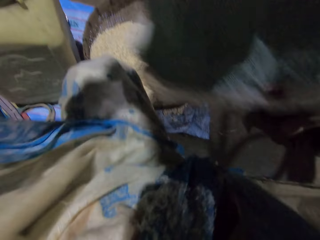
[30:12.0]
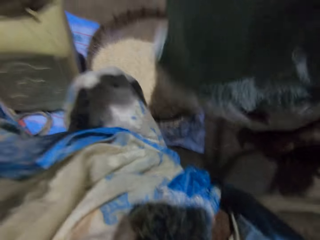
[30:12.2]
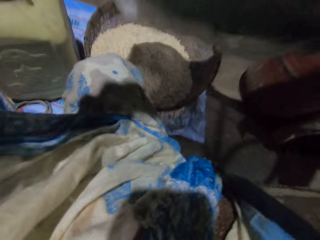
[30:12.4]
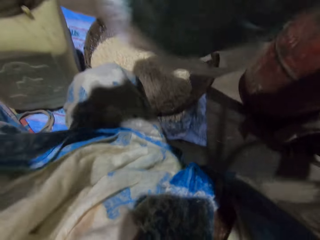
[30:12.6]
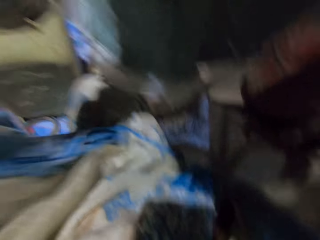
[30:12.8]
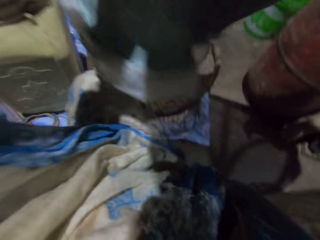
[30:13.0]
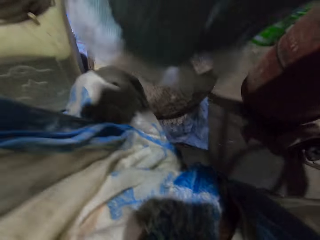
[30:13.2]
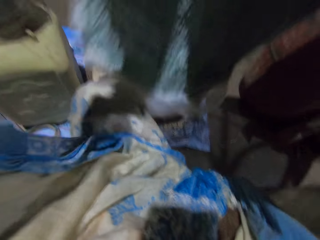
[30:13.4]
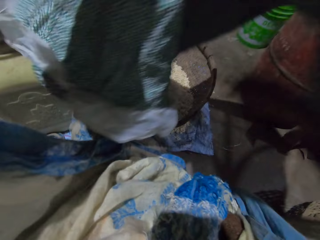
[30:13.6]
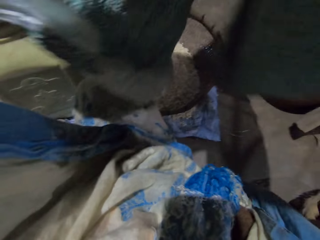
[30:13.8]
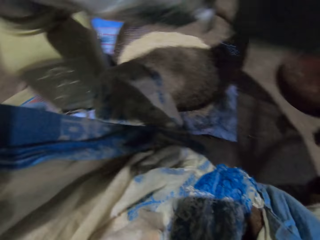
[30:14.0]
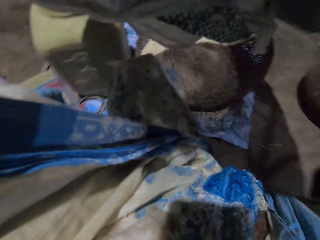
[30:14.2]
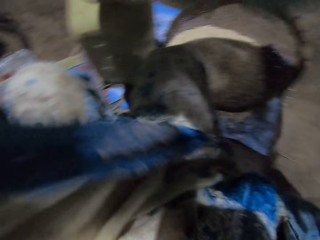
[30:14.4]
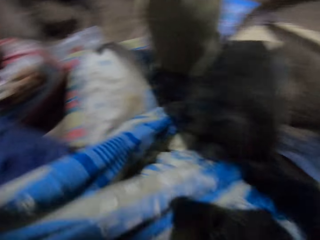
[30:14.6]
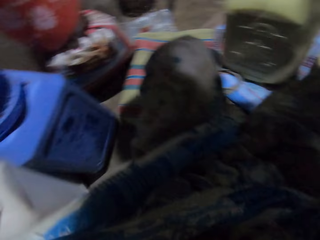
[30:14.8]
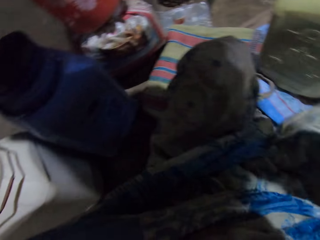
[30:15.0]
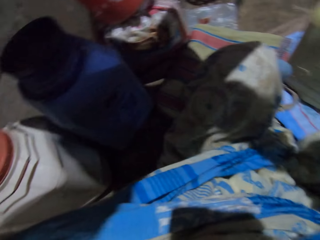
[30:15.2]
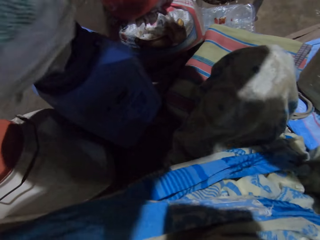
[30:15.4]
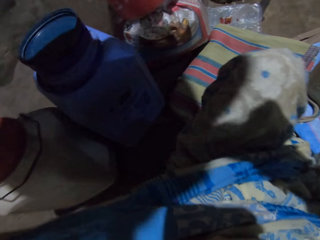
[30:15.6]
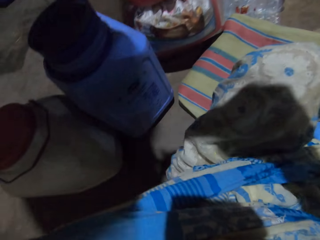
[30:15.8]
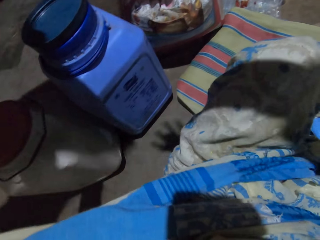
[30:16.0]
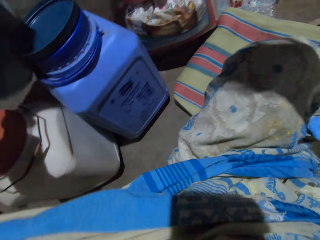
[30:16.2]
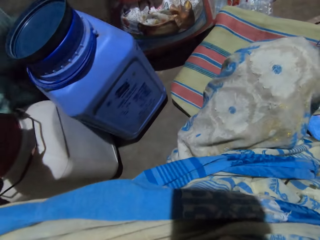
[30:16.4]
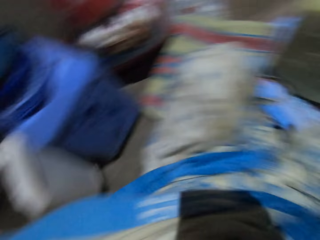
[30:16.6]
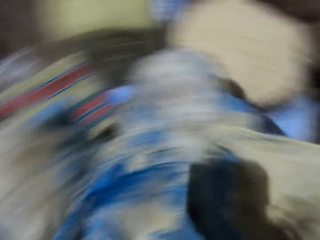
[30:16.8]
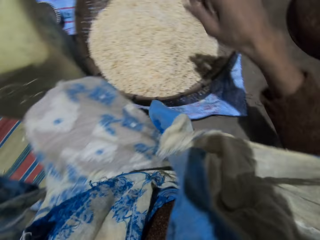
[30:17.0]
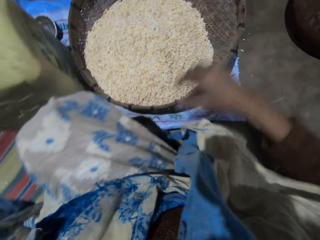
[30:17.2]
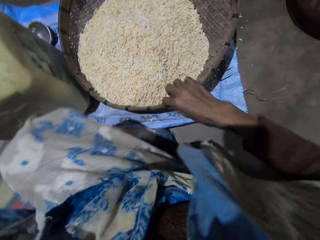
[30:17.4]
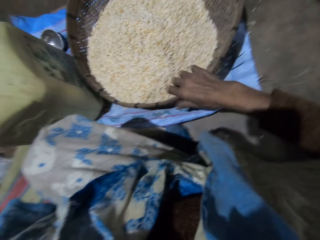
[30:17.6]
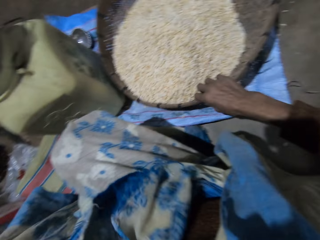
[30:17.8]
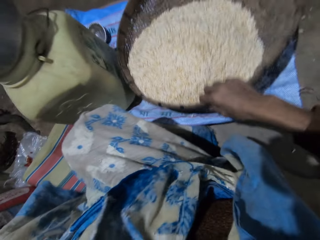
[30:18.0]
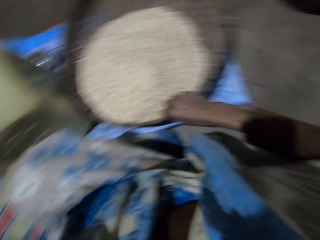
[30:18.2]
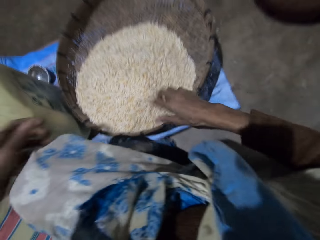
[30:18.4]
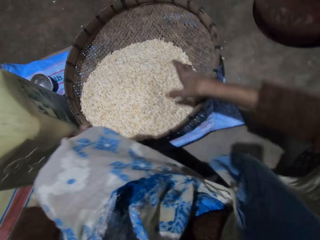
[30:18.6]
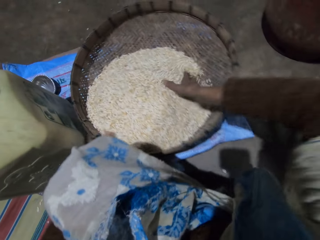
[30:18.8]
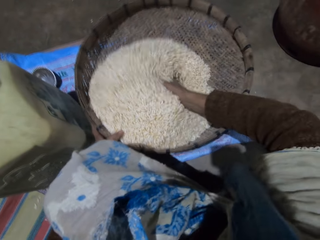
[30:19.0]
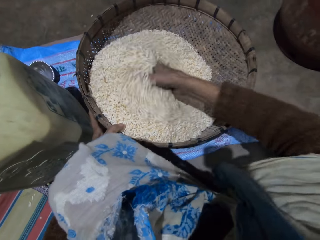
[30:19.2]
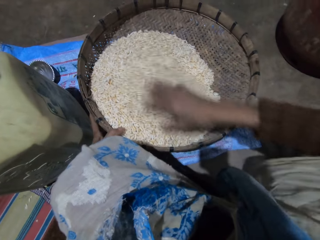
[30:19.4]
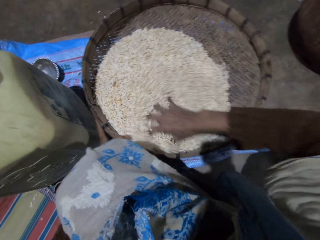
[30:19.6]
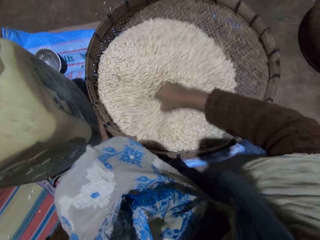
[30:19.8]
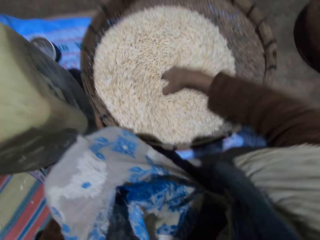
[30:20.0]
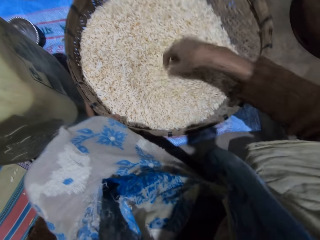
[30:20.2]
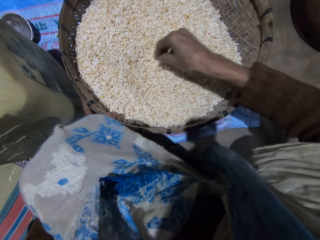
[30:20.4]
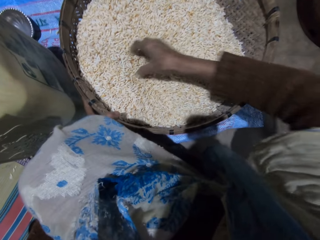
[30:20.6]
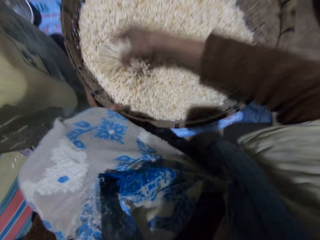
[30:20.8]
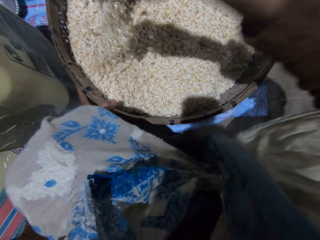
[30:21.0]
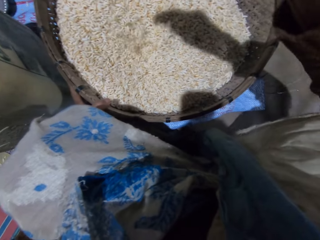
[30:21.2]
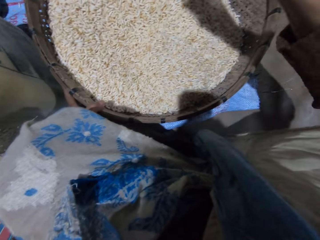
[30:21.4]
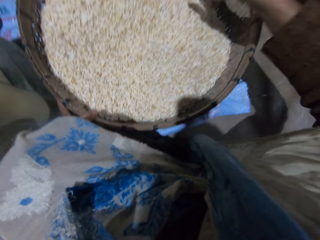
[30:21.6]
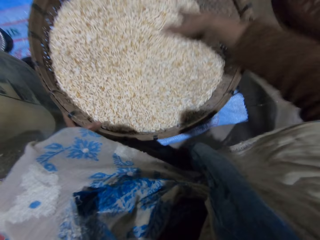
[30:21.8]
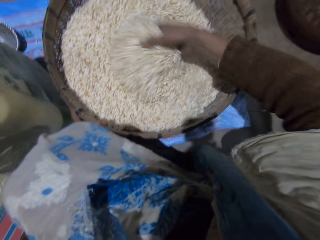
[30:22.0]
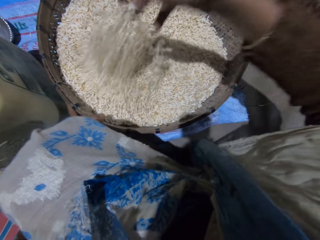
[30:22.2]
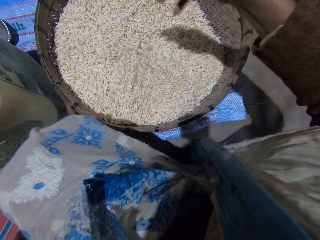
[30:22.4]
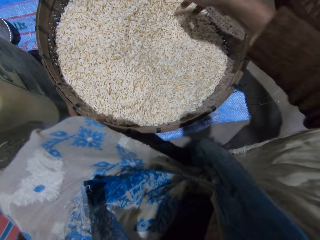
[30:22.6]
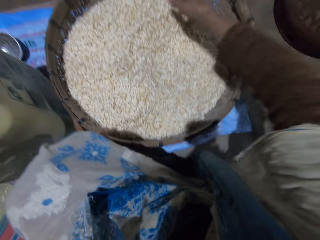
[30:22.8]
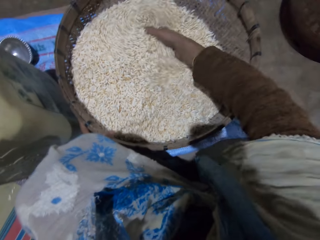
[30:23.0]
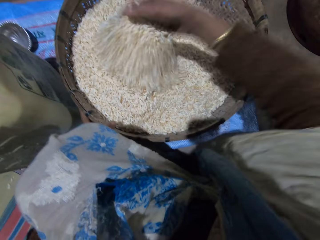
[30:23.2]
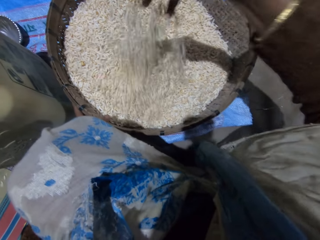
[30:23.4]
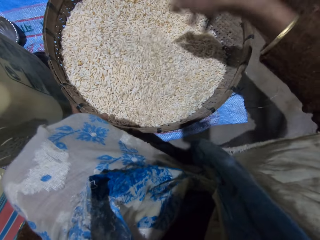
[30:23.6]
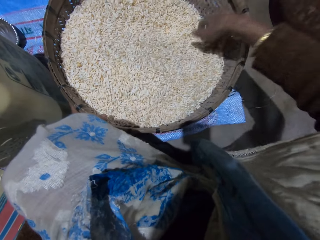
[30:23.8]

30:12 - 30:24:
The camera wearer drops the sack on the floor with her left hand. She adjusts the winnowing basket. She shakes the basket with her right hand. She sorts the rice. She mixes grains in the basket with her right hand.

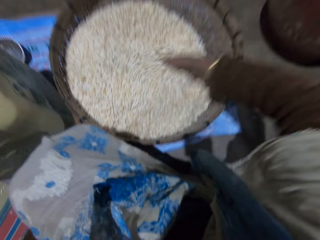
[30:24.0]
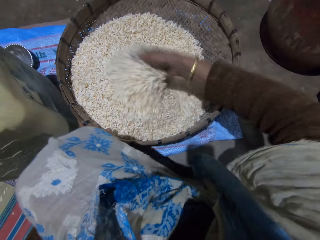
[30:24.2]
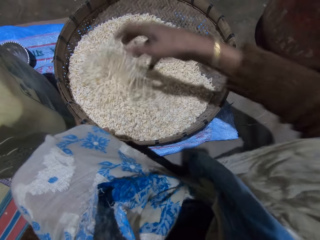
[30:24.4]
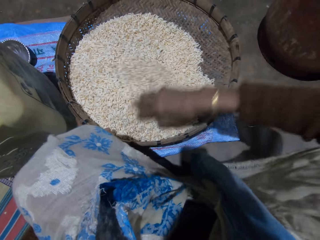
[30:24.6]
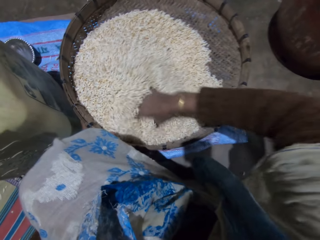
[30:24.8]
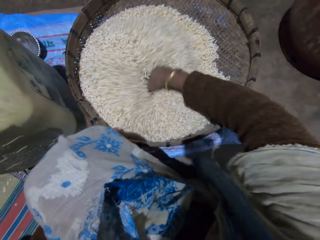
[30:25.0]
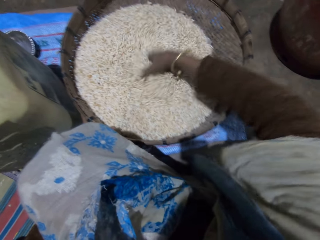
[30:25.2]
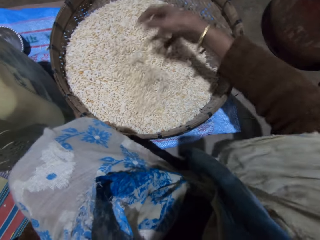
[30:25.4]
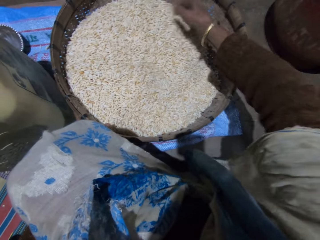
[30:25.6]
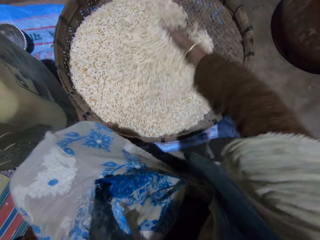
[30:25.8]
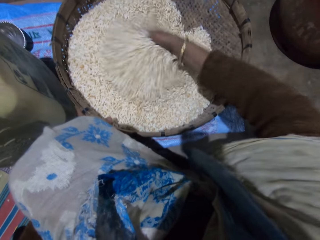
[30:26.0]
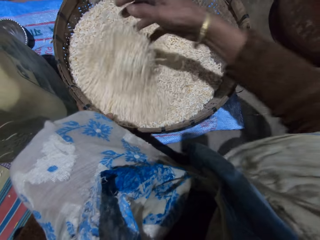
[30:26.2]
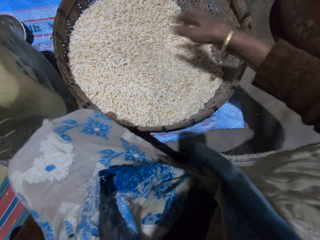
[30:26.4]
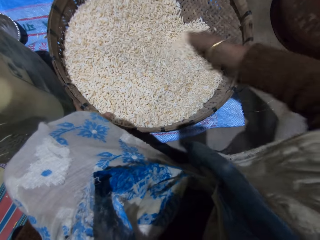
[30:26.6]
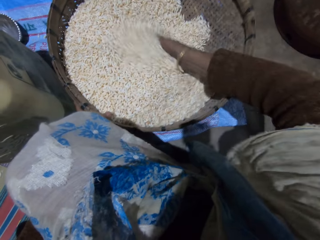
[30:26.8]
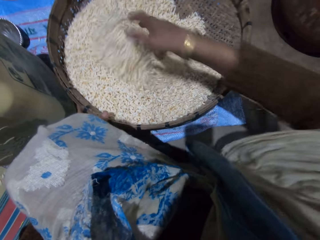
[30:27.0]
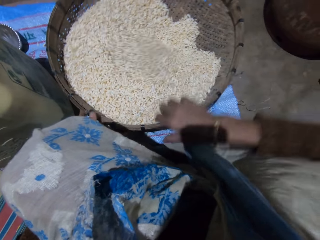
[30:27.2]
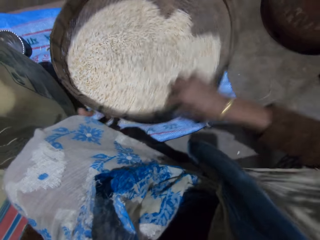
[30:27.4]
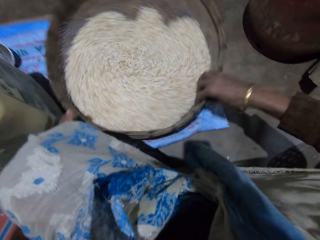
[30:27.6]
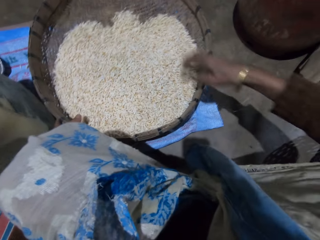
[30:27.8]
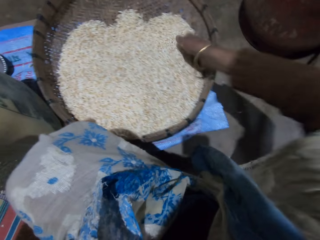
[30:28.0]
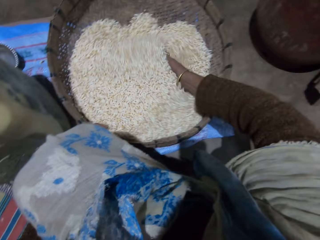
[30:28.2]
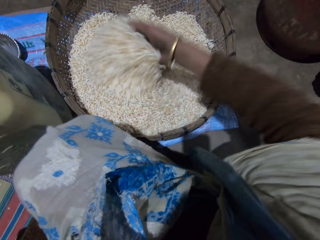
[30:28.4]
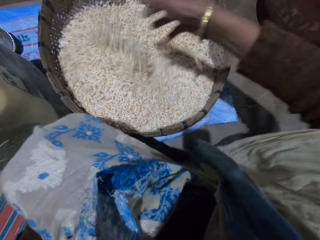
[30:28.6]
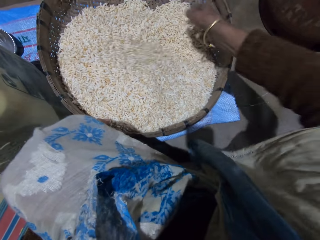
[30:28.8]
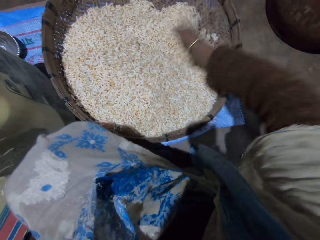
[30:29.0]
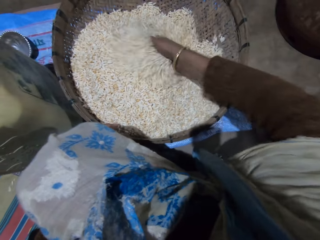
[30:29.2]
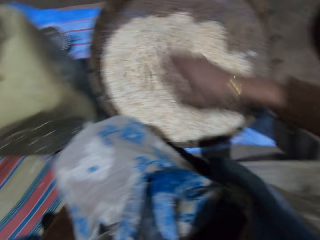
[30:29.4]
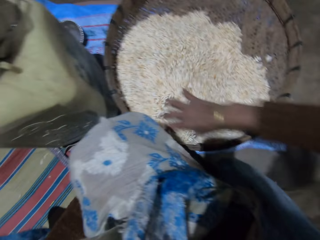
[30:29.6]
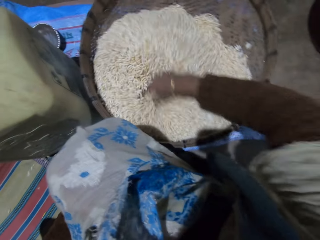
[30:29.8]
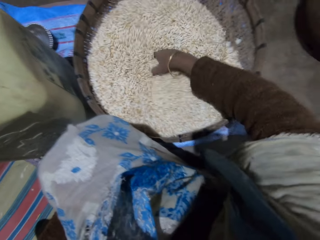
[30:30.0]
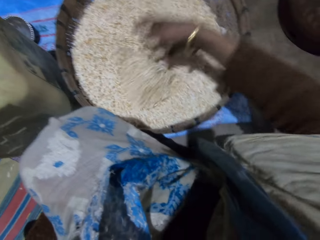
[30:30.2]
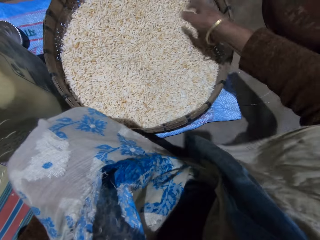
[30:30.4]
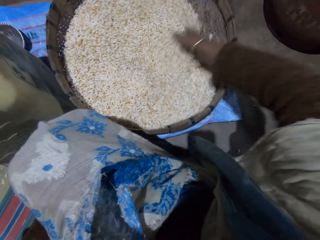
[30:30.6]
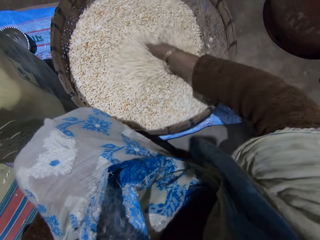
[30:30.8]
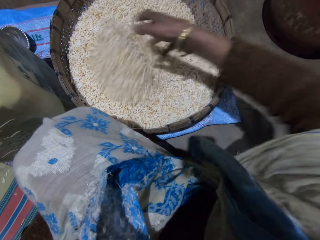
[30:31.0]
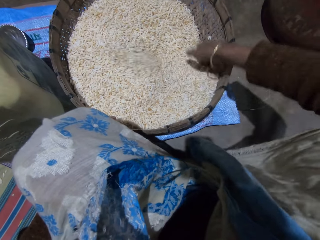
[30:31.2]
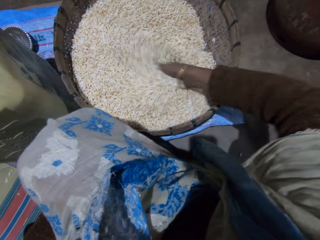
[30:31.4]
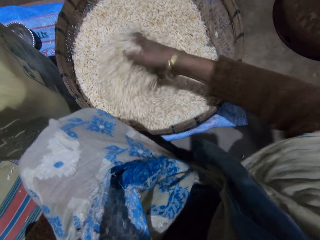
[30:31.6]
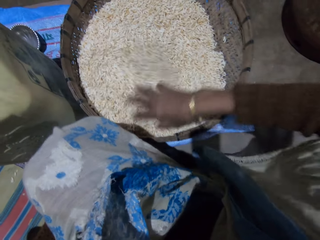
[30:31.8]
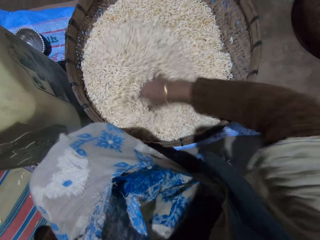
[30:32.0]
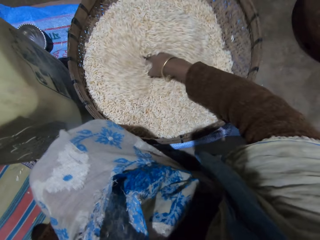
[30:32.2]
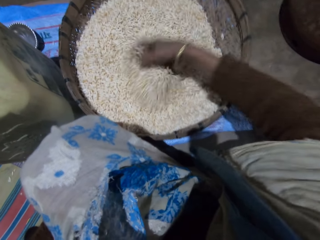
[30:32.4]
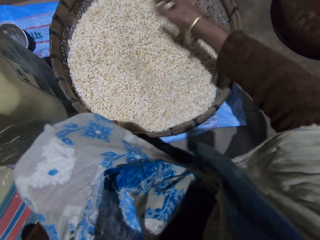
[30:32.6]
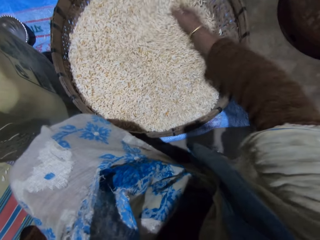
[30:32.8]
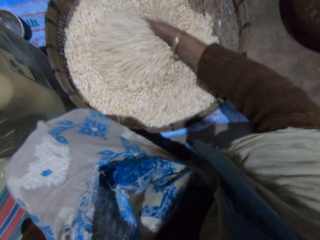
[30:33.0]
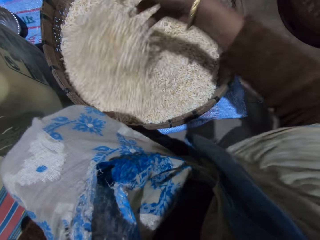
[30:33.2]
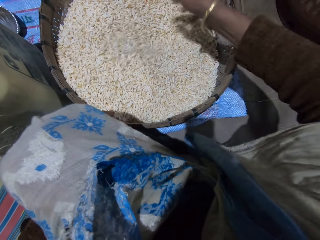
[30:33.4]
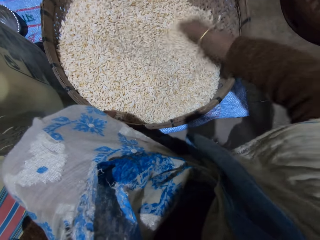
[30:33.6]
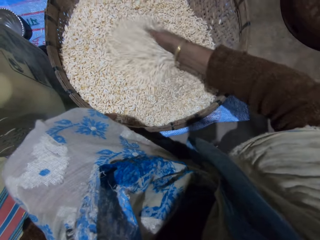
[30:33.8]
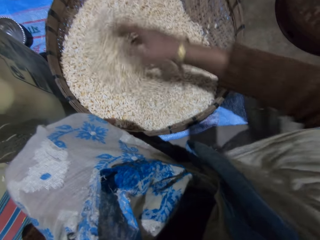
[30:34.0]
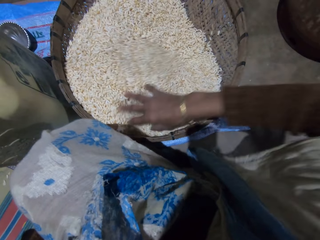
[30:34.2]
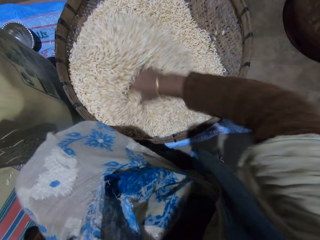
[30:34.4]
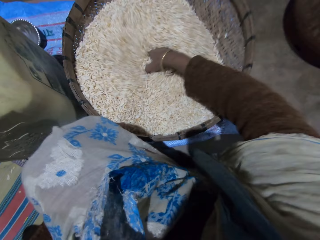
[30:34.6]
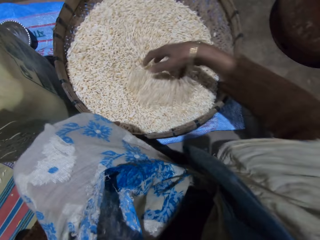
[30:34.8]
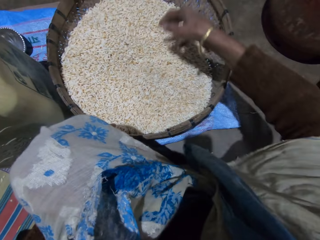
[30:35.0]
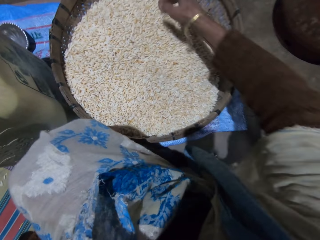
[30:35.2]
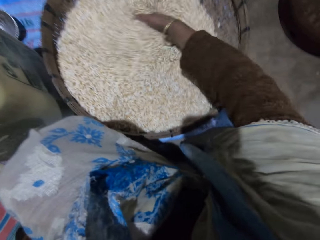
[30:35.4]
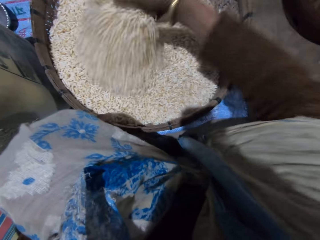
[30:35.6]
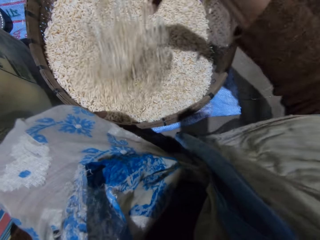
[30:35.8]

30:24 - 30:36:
The camera wearer shakes the basket with her right hand. She adjusts the winnowing basket. She mixes grains in the basket with her right hand.
